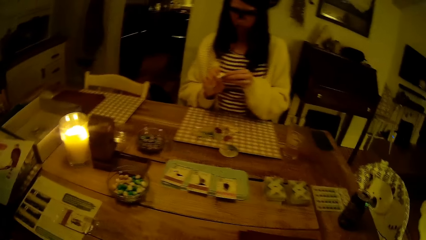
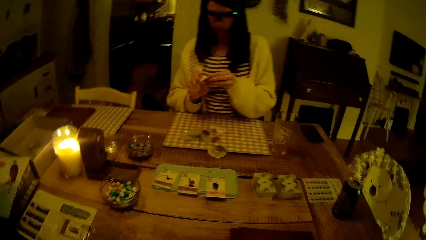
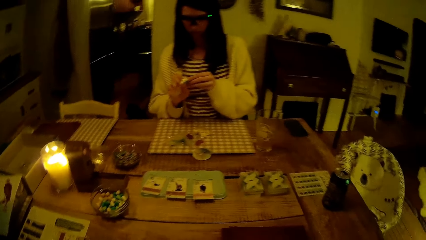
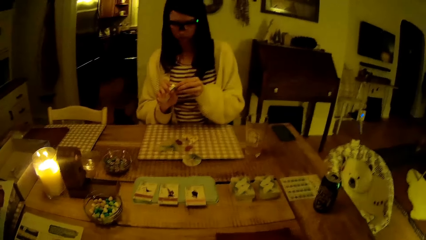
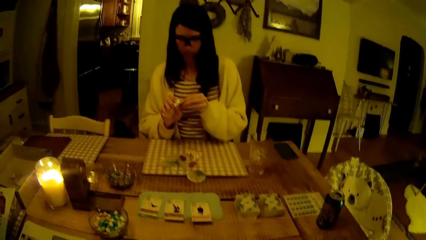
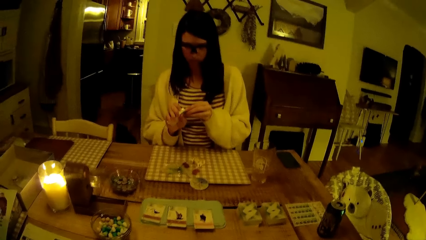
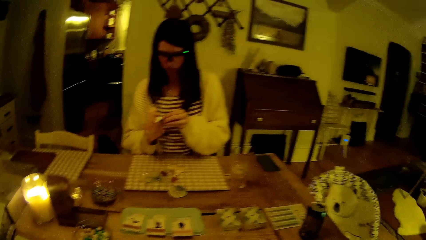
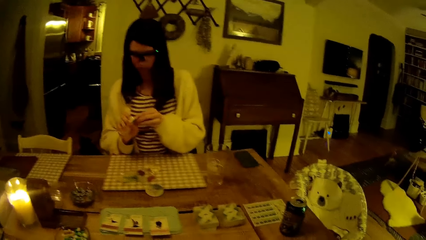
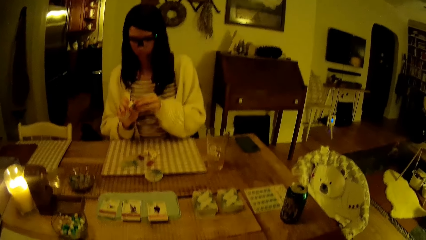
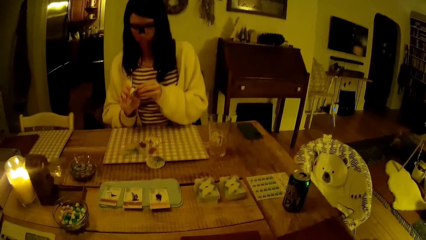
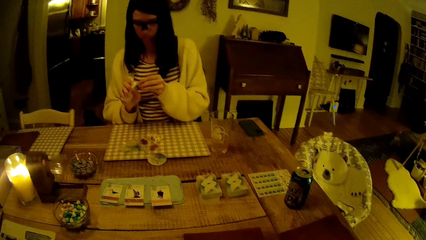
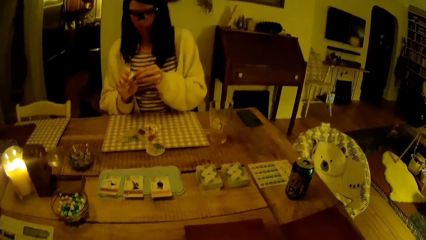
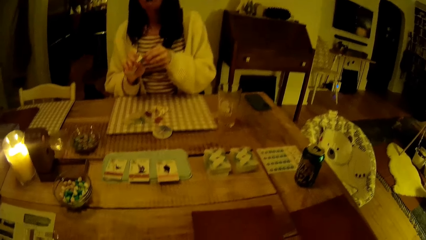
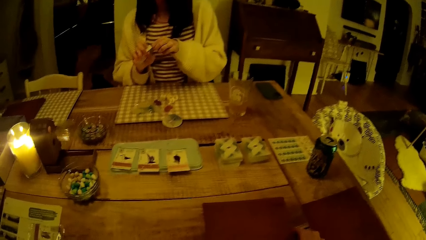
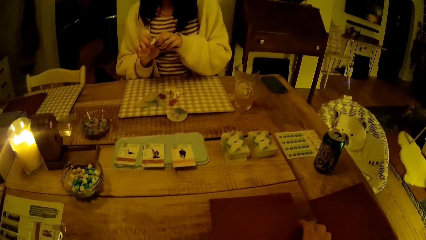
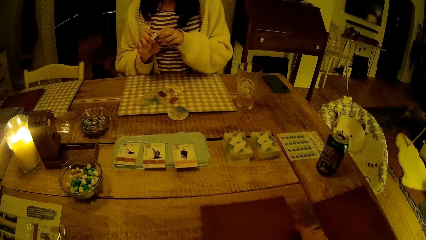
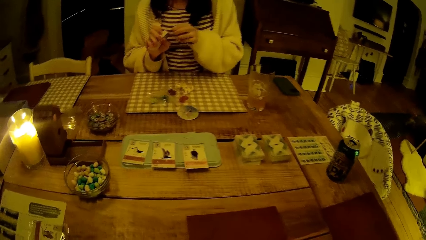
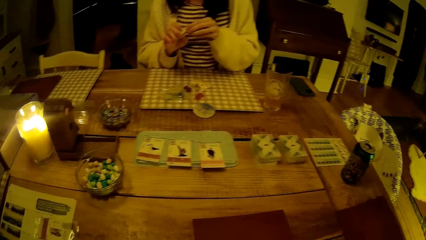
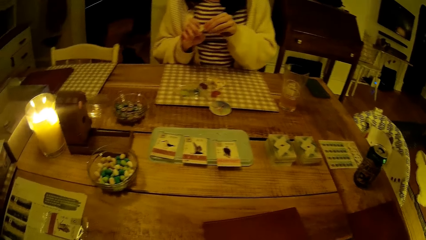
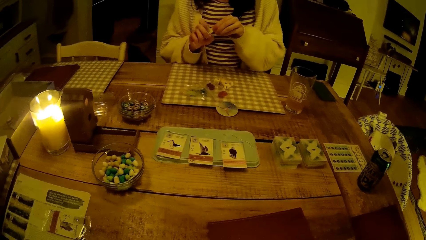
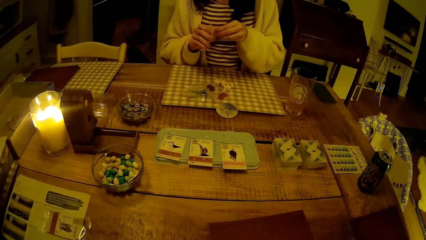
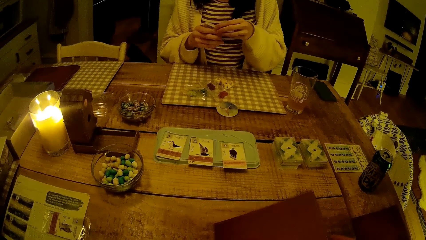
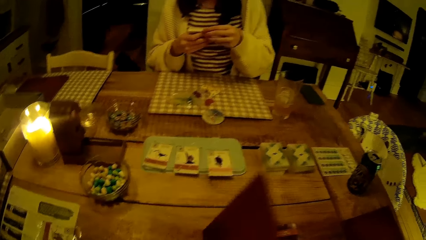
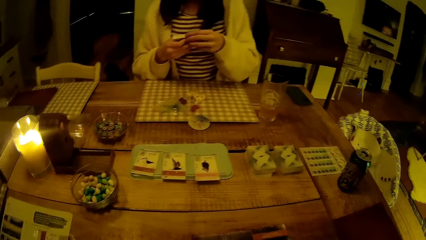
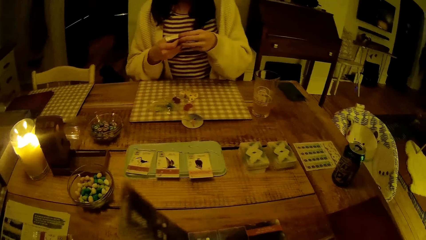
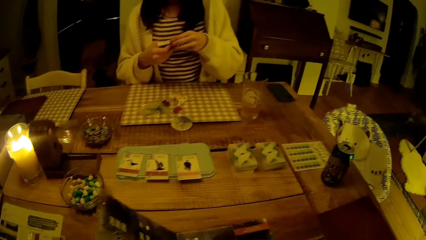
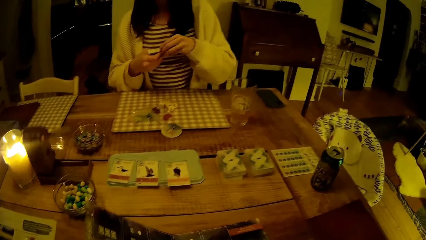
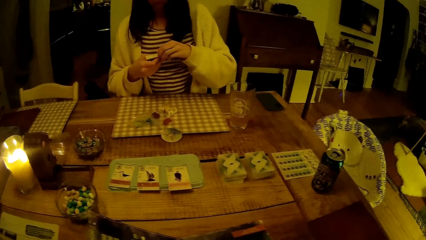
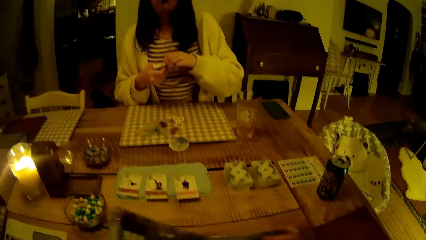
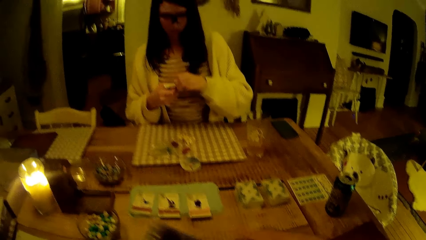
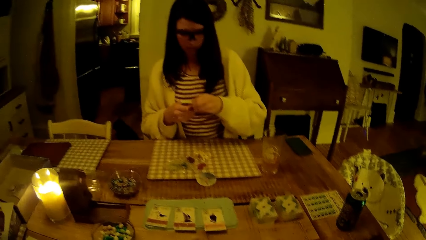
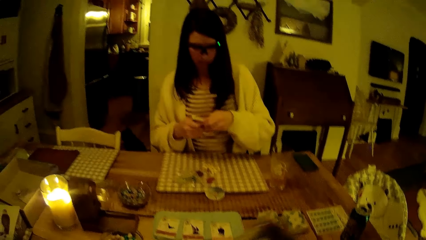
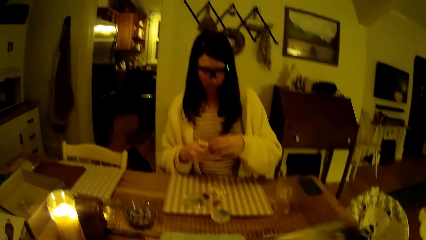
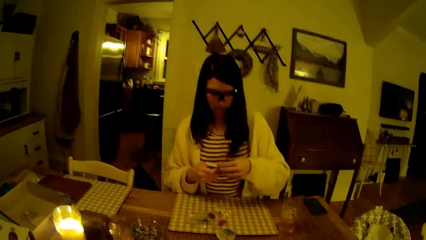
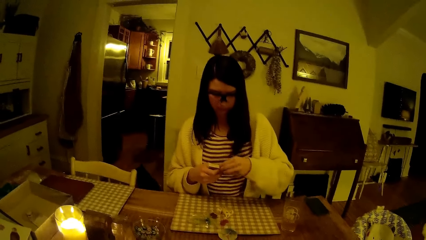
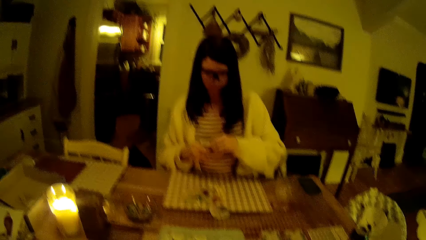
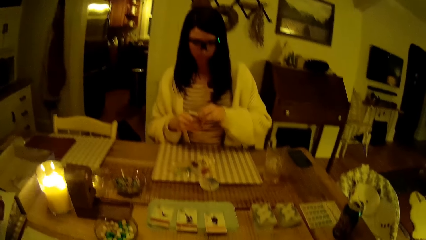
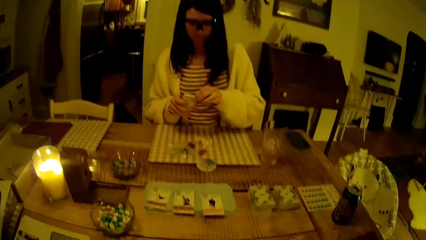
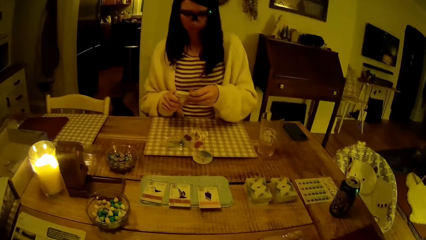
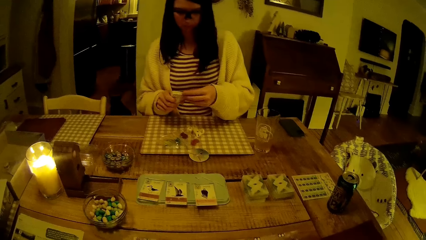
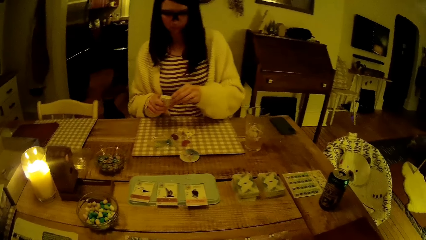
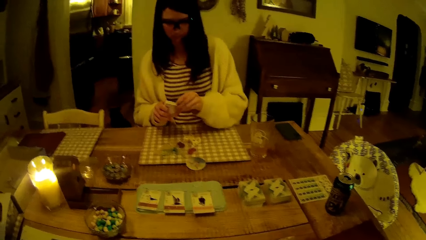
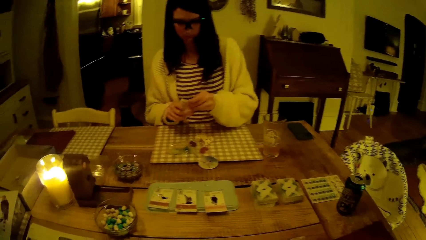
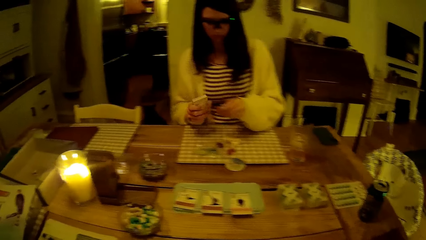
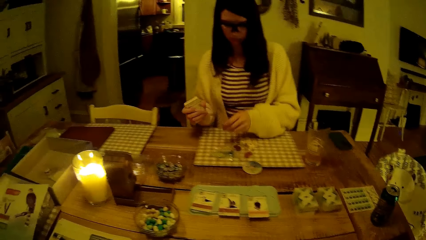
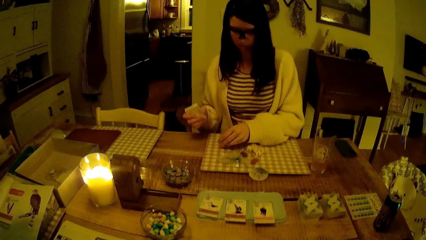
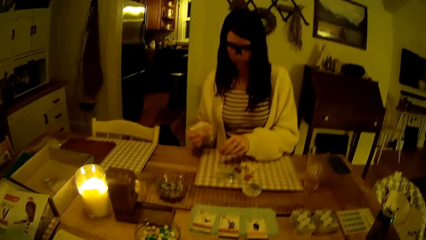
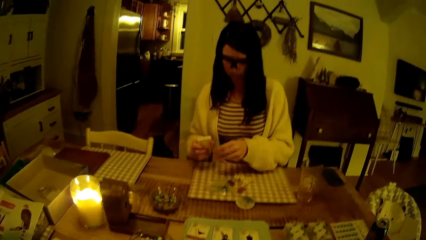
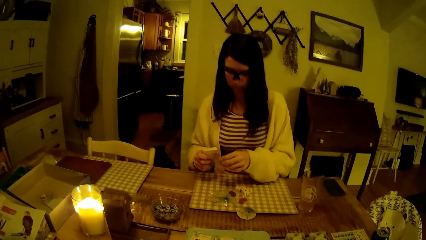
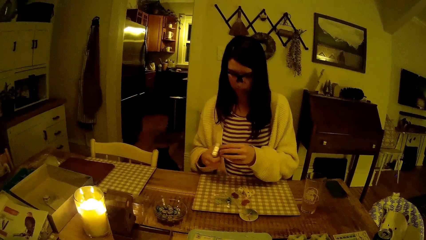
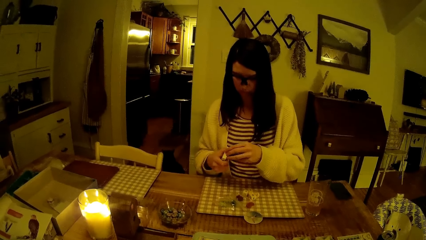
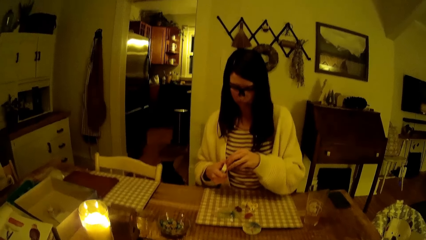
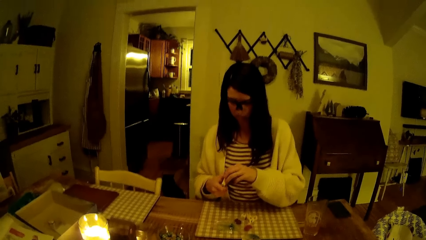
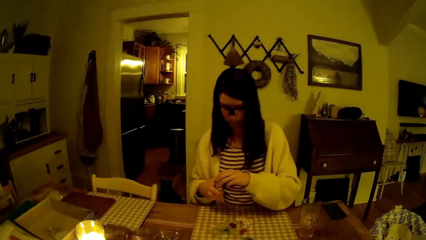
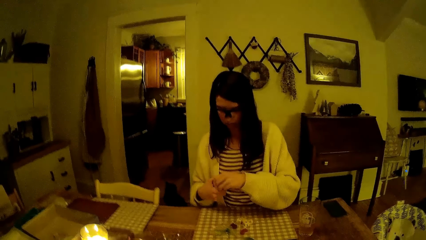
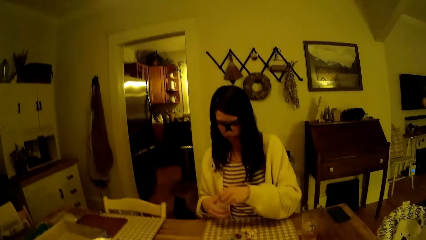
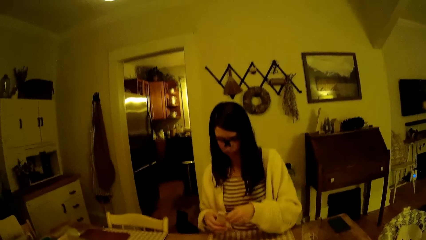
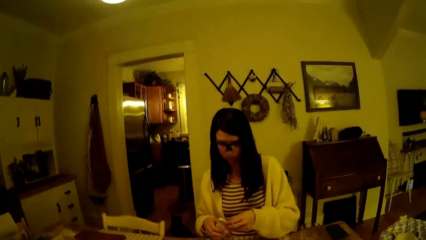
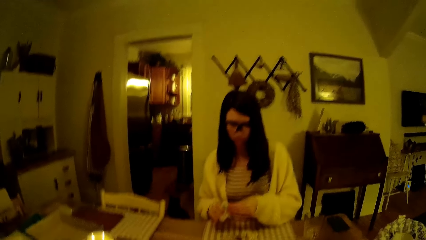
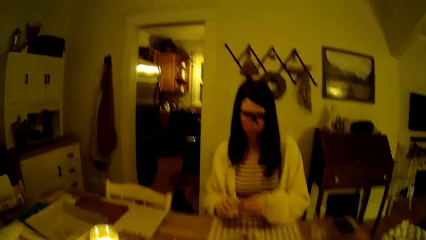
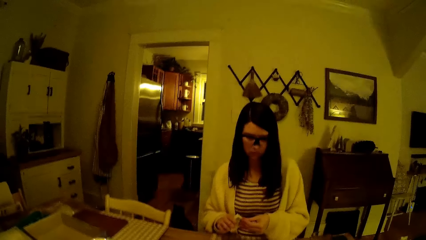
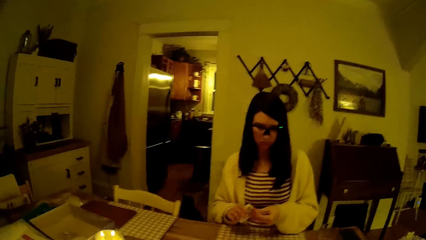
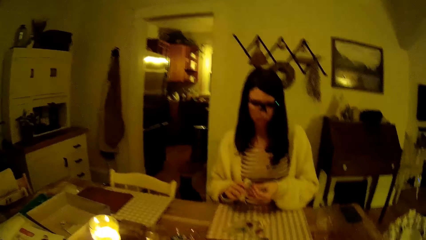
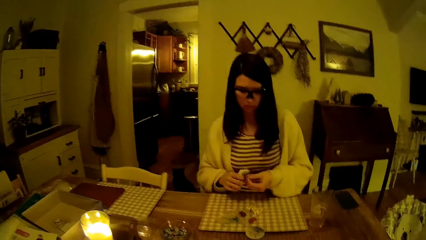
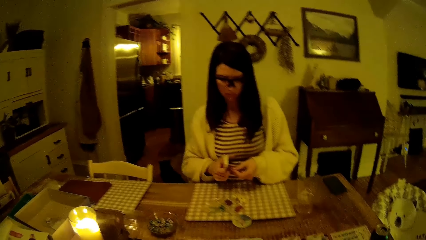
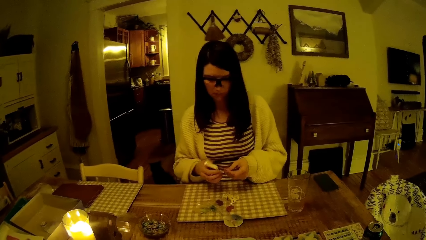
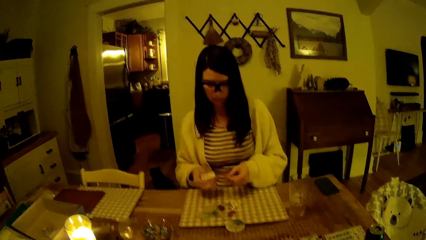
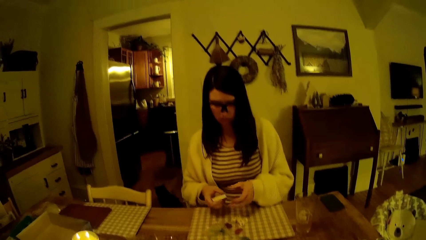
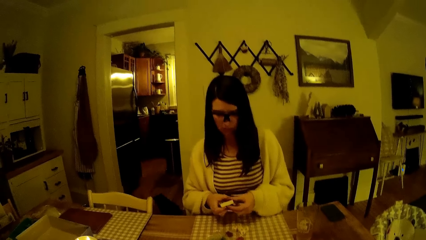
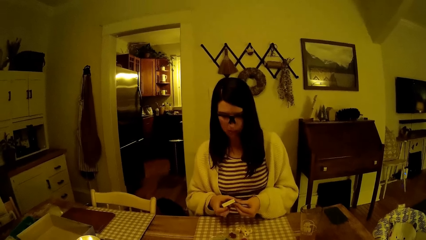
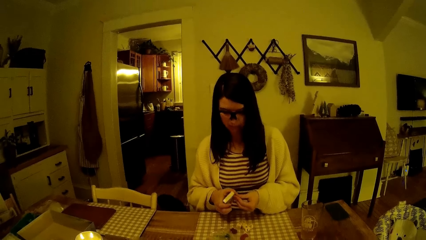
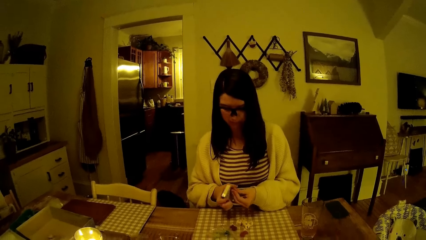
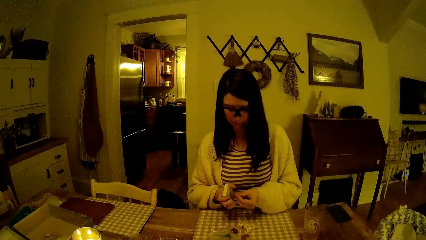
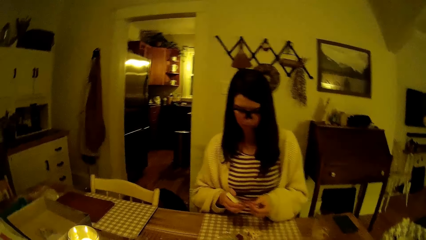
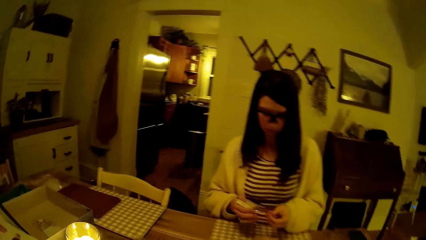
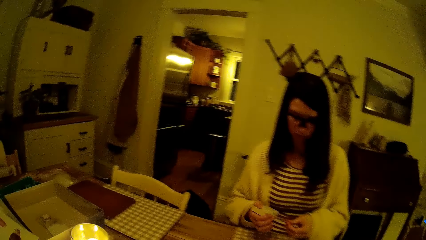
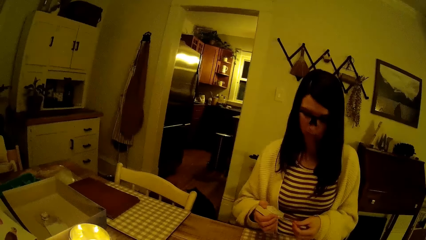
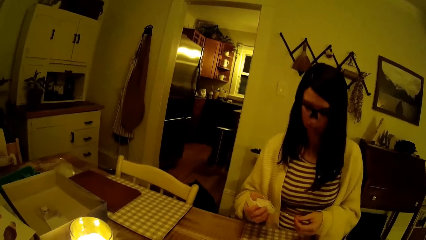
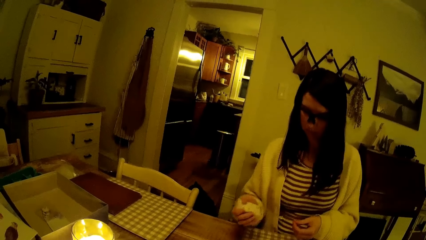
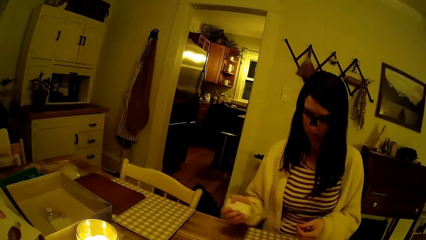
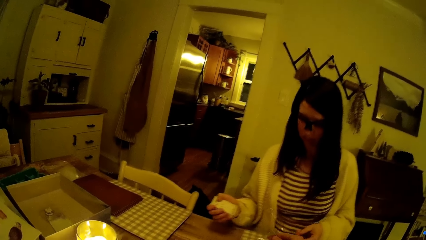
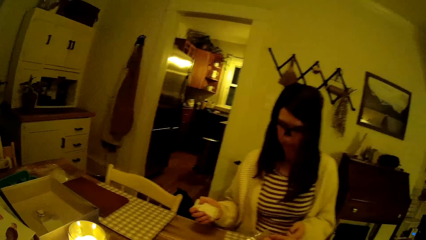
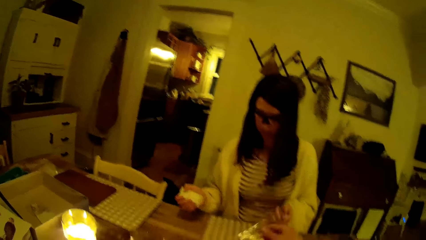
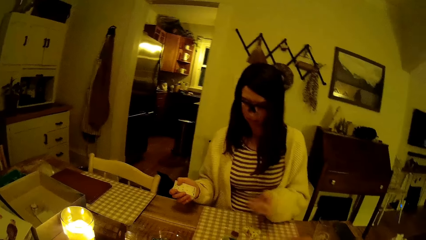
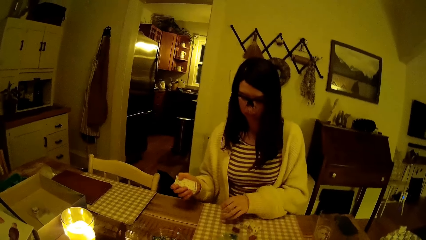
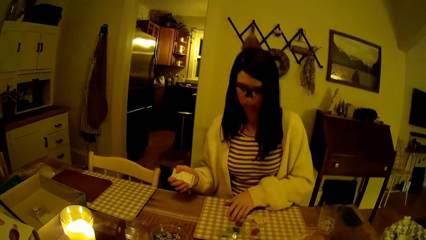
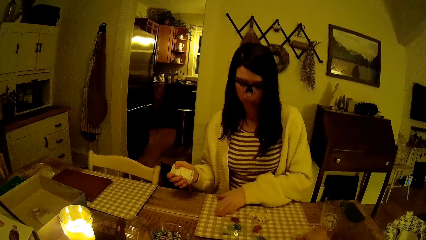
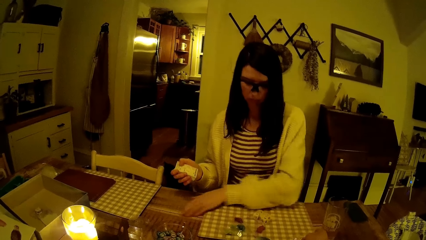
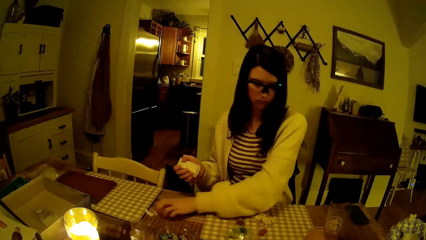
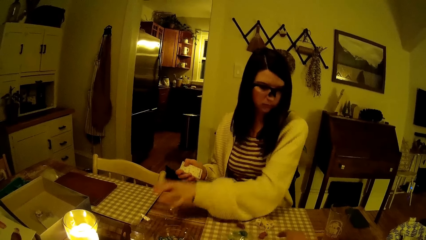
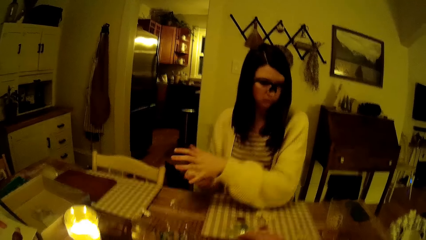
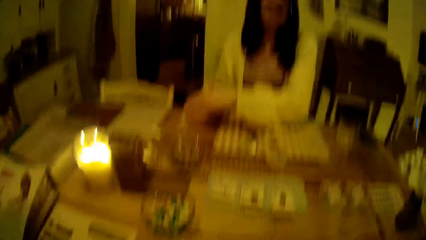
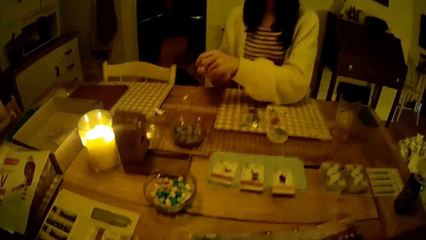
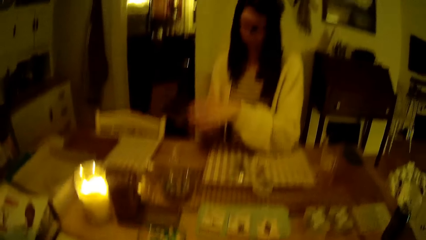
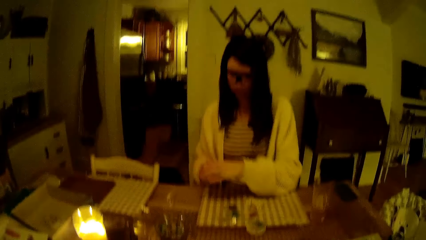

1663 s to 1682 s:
The camera wearer moves the book on the table with his right hand. He moves it again. He opens the book with his right hand. He interacts with the woman. The woman tears off the plastic wrapper from the pack of cards with her left hand. The camera wearer receives the plastic wrapper from the woman with his right hand. The woman cleans the surface with her hand.
